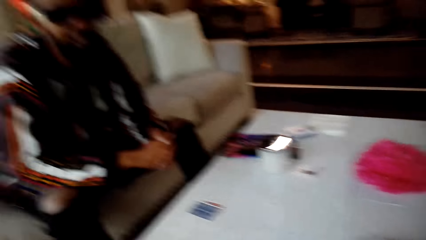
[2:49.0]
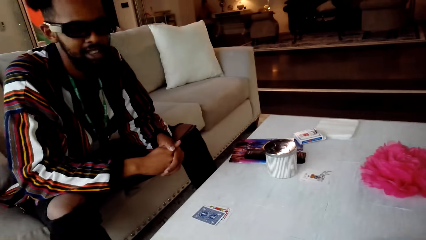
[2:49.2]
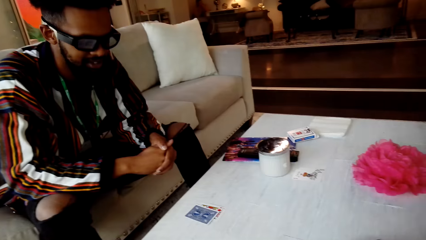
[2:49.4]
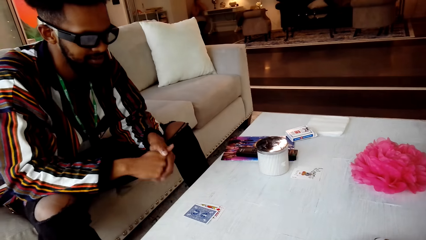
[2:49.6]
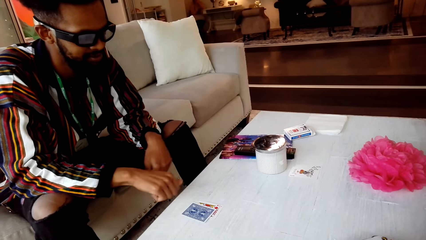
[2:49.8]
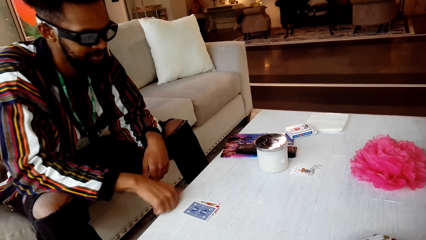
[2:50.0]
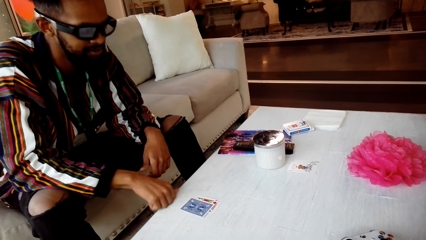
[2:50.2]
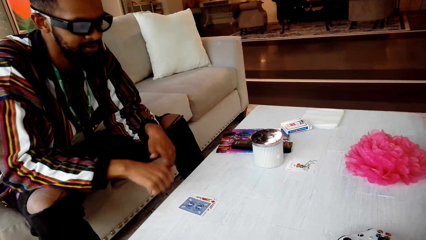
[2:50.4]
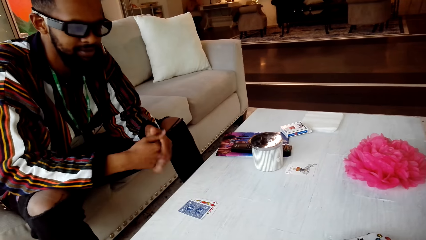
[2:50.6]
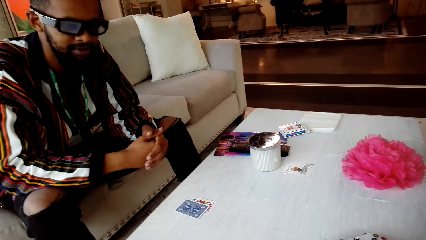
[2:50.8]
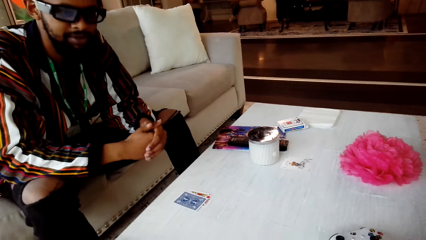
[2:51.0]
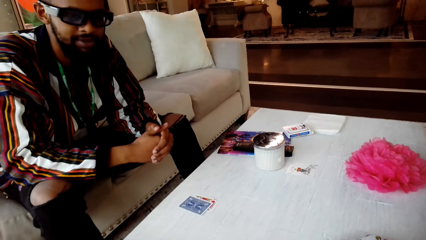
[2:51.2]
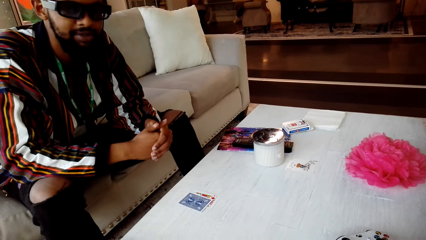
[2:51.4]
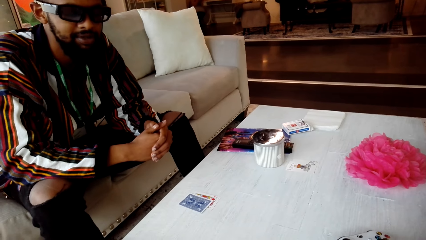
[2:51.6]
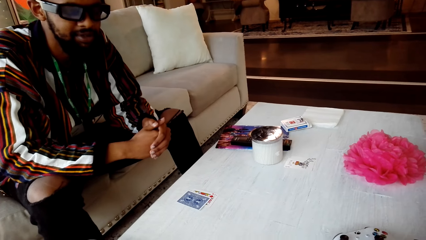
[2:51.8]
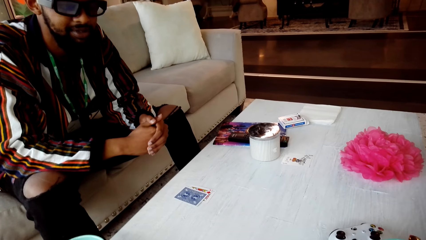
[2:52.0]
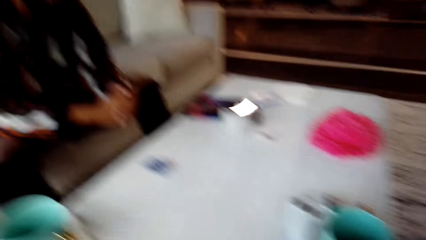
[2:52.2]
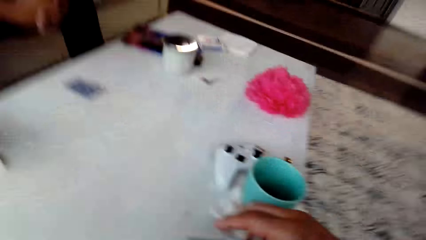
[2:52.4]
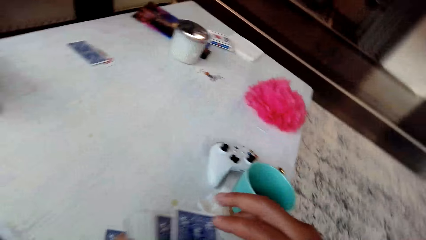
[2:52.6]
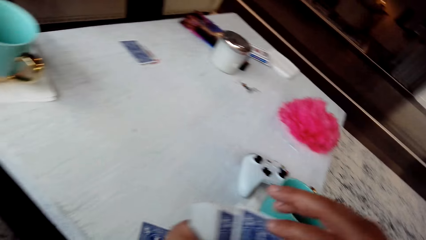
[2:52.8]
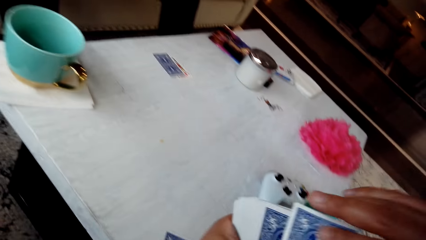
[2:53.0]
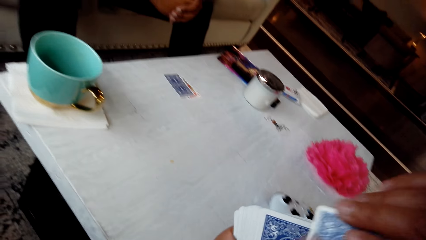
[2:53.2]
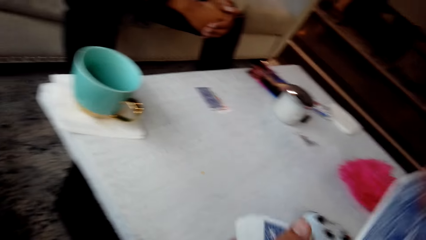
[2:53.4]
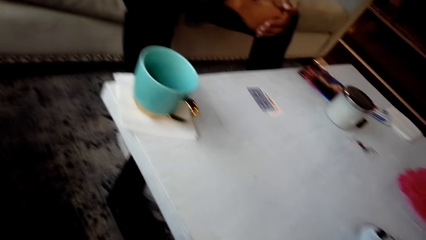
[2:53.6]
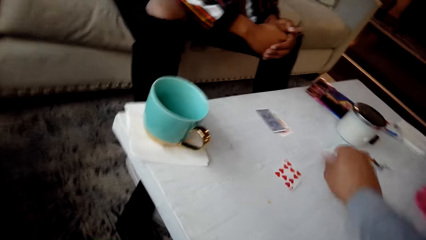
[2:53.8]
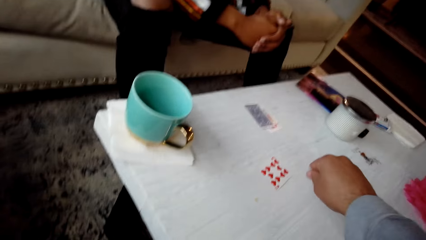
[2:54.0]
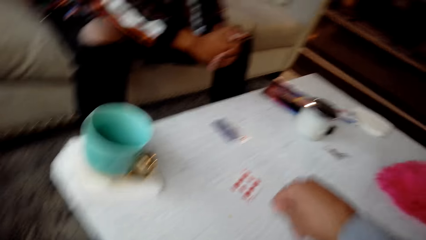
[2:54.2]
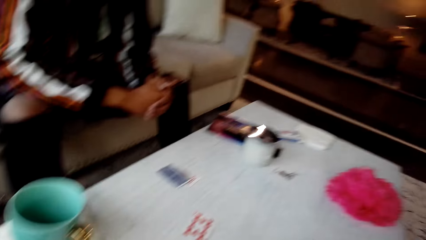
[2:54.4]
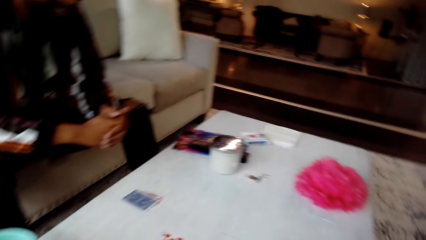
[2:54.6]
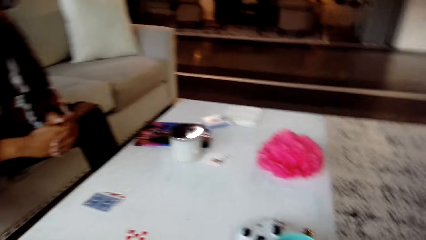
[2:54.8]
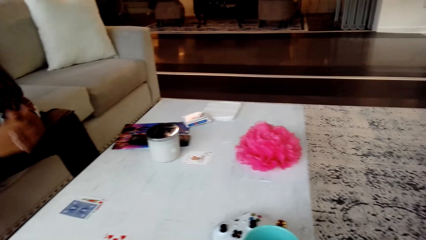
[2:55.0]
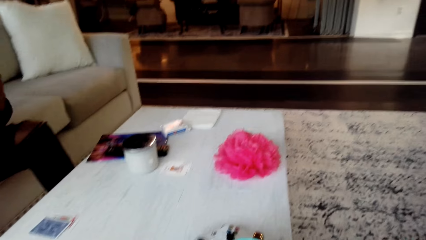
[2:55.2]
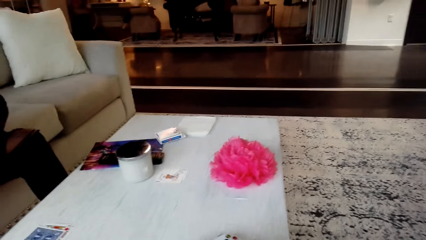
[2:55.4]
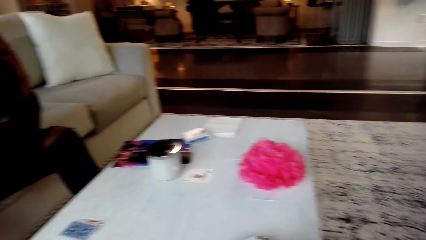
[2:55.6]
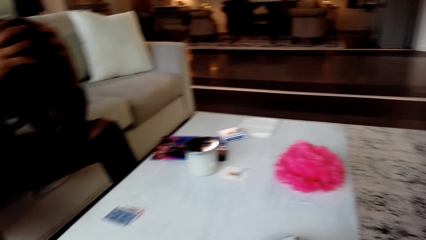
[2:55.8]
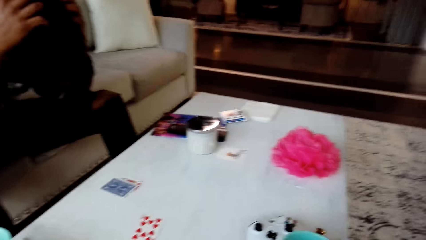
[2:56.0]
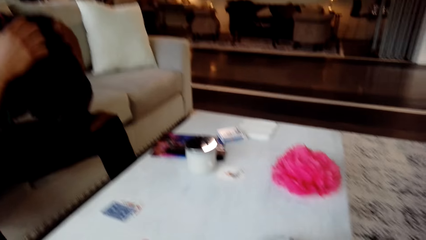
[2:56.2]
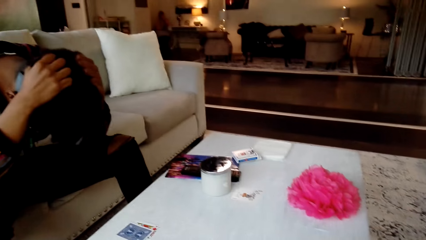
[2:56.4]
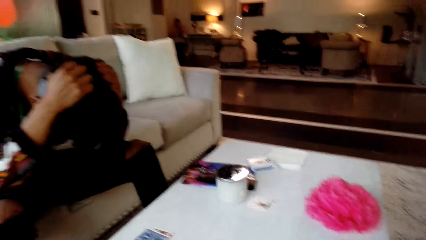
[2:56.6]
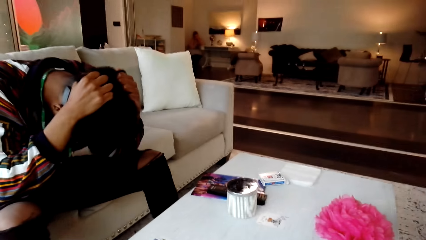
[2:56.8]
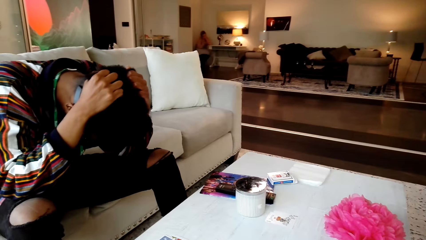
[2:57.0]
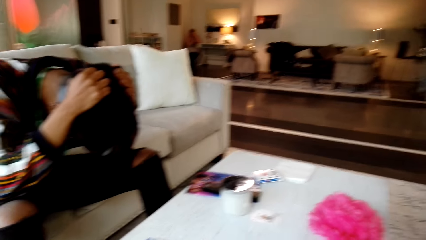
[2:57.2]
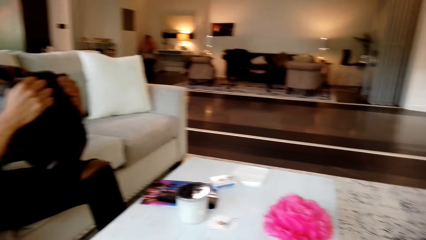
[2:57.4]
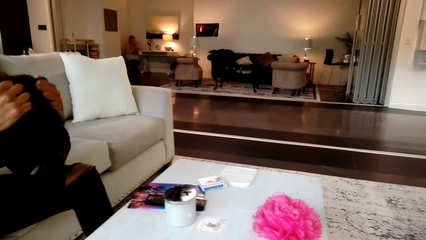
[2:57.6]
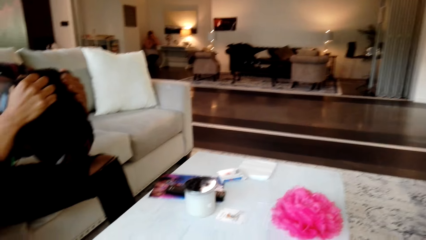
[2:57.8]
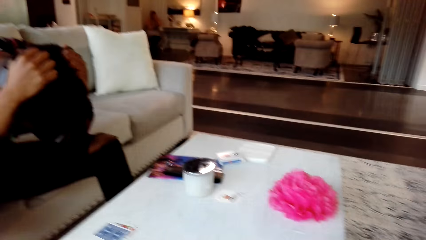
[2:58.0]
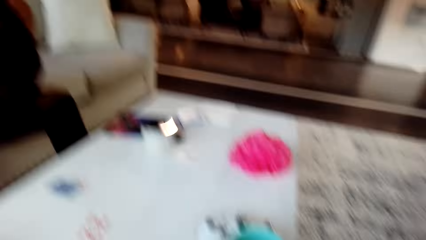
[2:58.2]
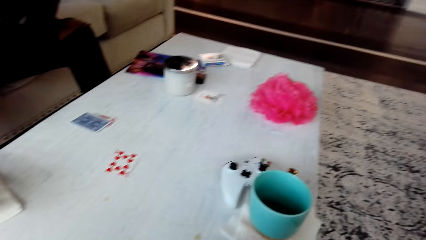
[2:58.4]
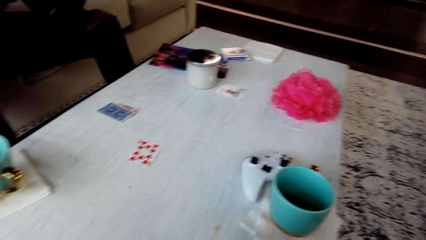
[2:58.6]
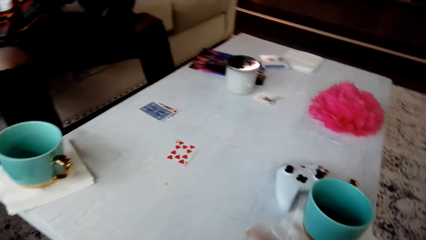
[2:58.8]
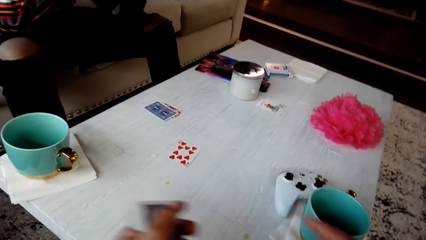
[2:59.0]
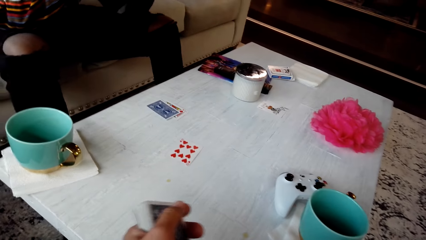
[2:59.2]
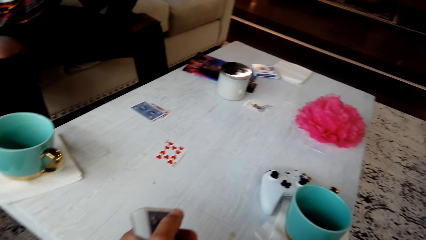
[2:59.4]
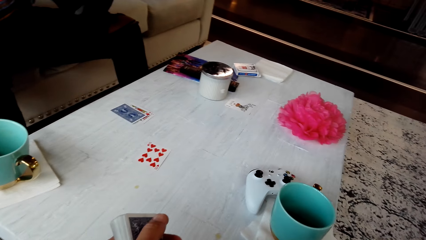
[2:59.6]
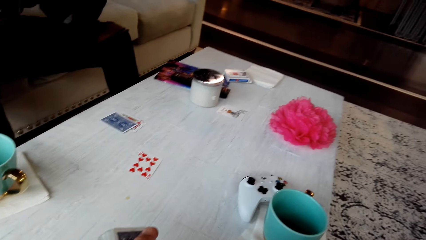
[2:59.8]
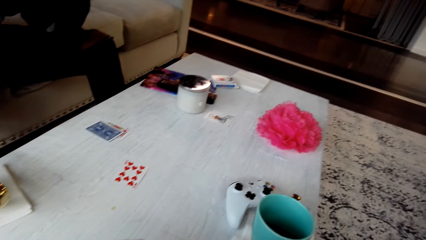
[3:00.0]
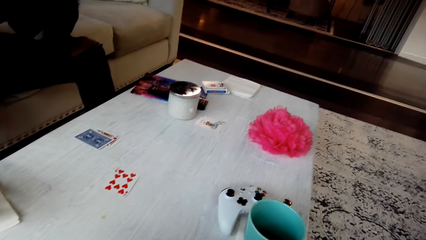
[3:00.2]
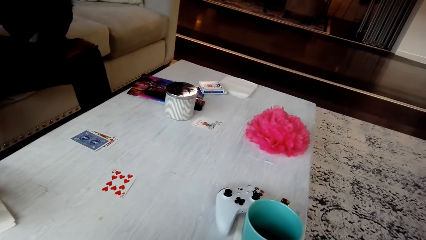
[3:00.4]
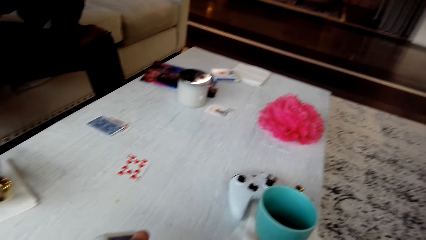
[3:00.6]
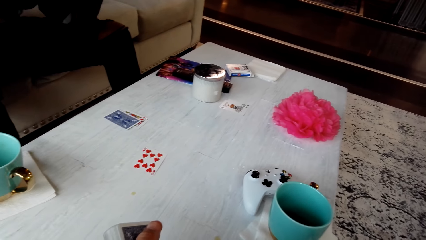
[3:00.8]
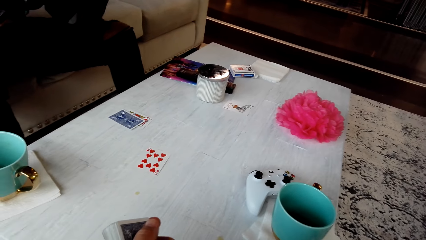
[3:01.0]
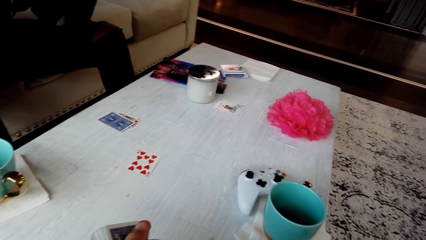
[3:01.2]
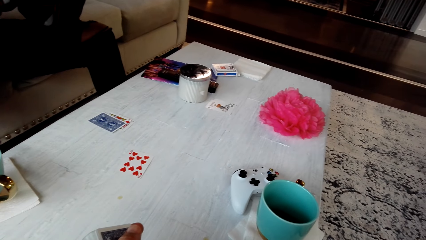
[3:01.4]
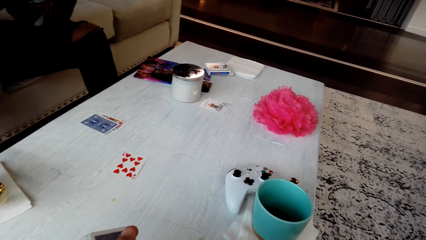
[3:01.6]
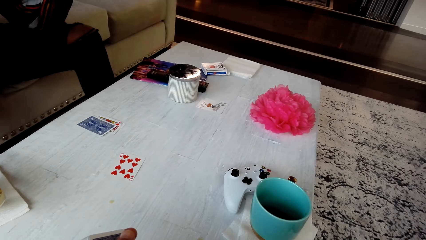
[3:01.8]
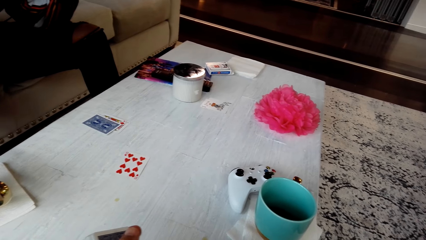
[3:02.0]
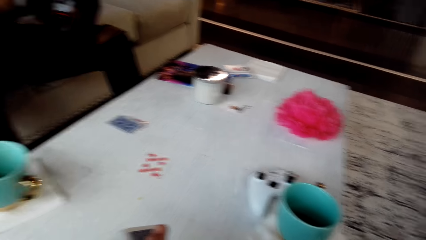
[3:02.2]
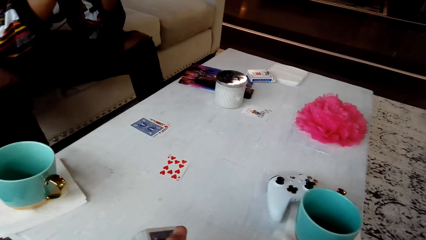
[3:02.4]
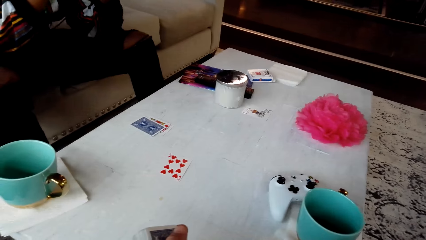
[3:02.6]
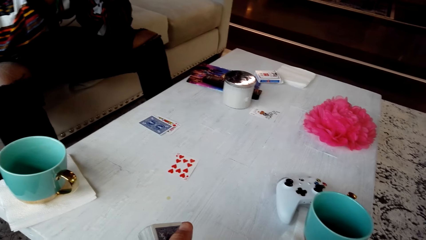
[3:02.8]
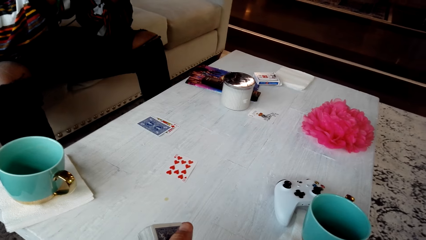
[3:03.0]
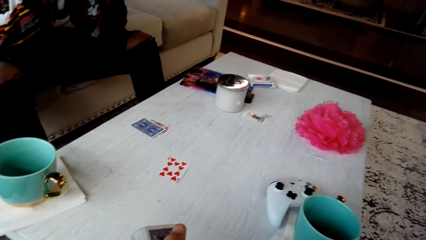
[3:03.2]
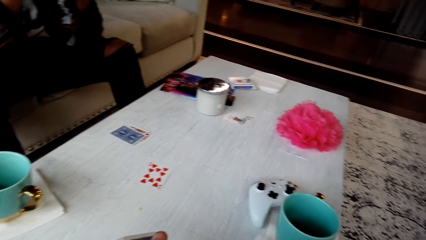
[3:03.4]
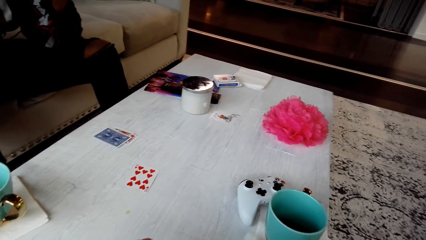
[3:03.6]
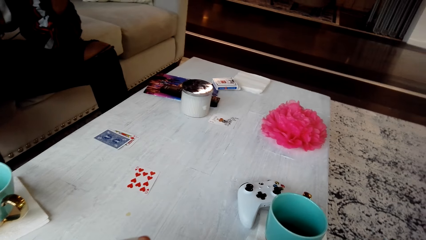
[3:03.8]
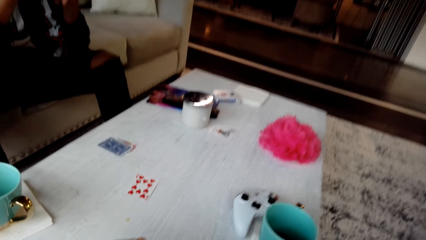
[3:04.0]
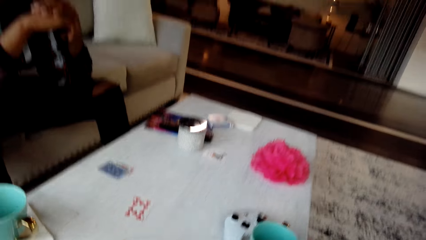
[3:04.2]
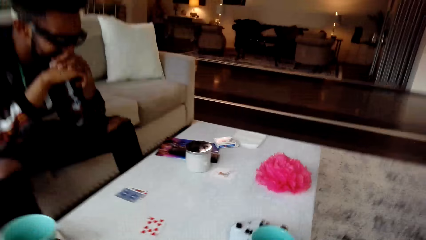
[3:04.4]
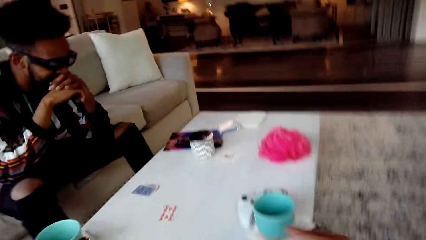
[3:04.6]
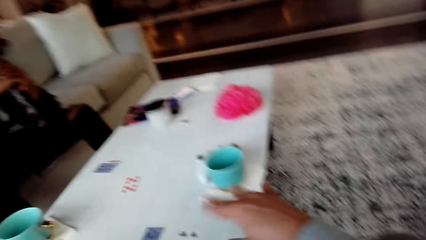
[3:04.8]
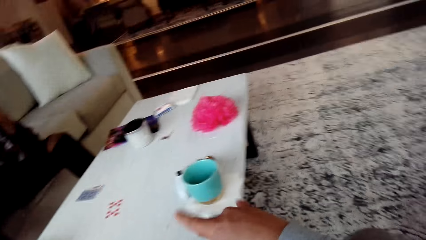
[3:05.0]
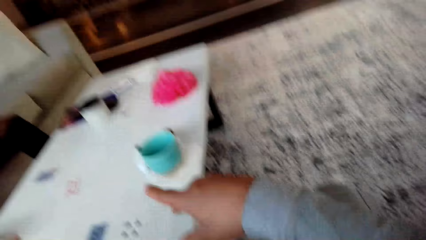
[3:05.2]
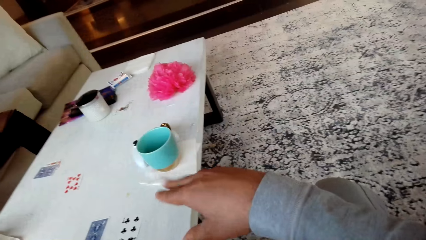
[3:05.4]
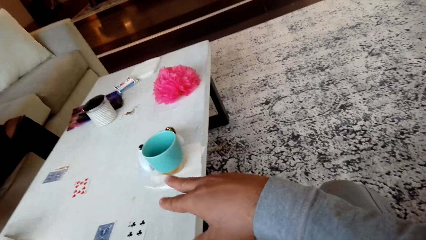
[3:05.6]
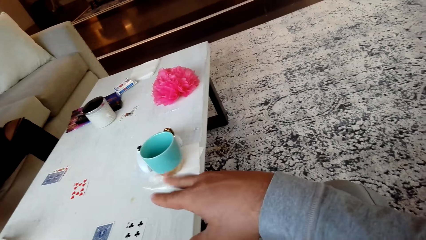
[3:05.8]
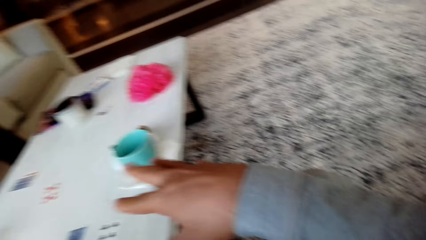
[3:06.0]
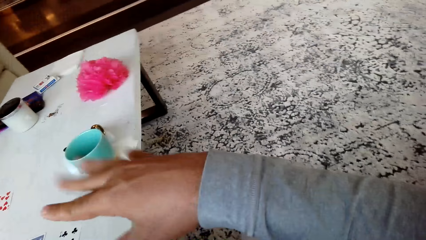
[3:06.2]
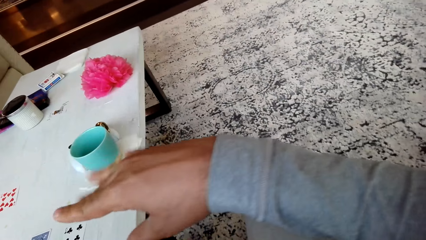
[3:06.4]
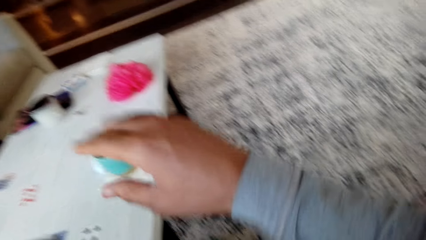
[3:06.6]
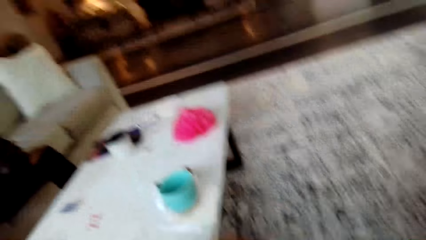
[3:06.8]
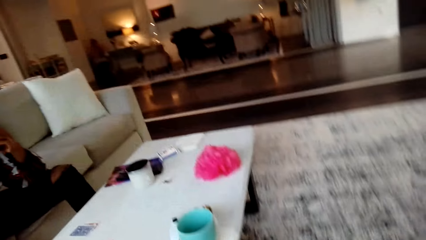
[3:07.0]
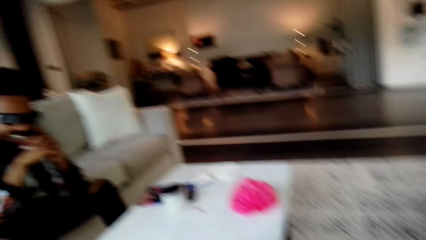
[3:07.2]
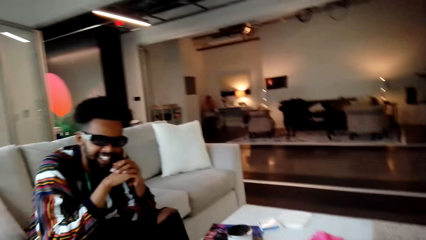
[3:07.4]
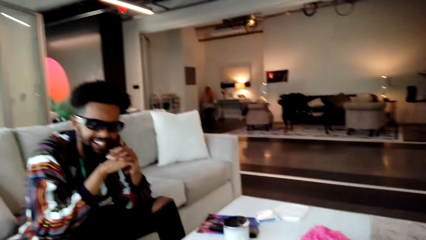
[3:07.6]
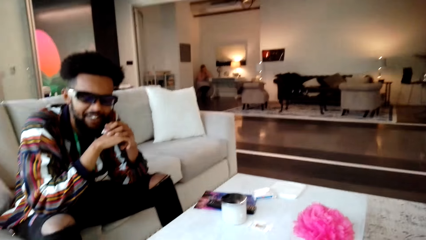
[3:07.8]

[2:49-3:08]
The camera wearer looks around the table. A man knocks fingers on the table. The camera wearer looks around the table, places a card on the table, looks around the table and converses with the man. They look around the table and look around the room. They stretch the hand.
